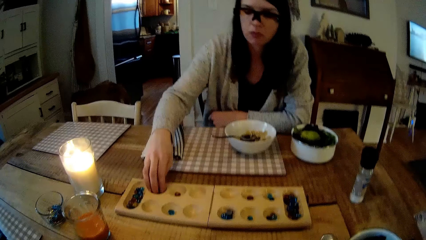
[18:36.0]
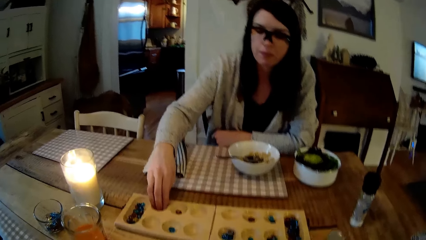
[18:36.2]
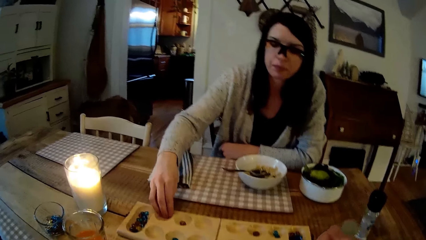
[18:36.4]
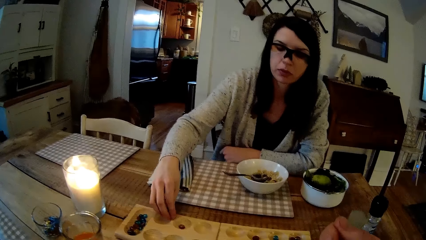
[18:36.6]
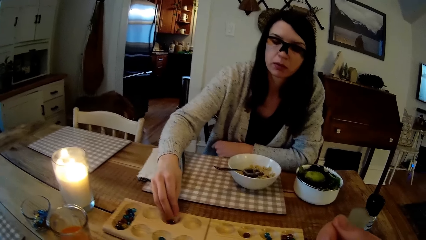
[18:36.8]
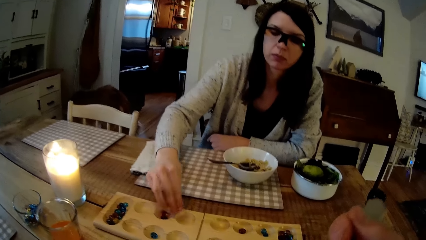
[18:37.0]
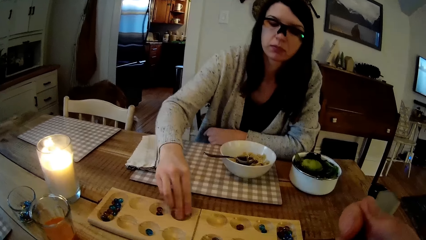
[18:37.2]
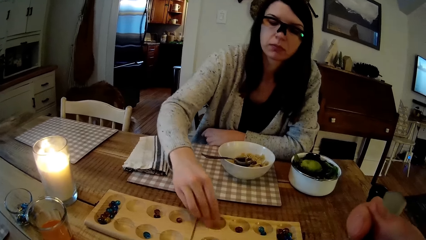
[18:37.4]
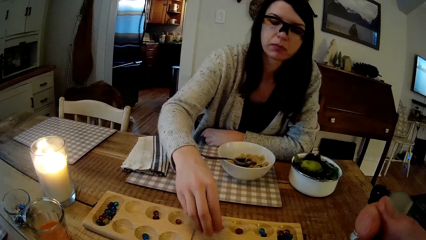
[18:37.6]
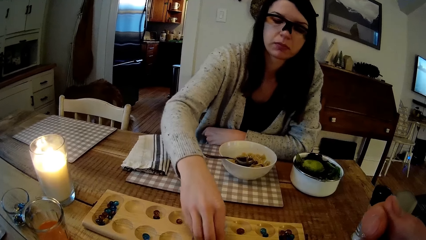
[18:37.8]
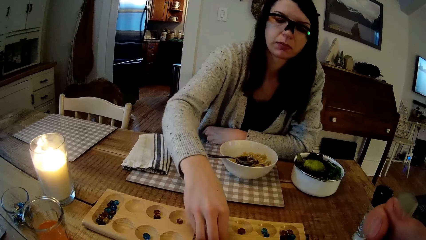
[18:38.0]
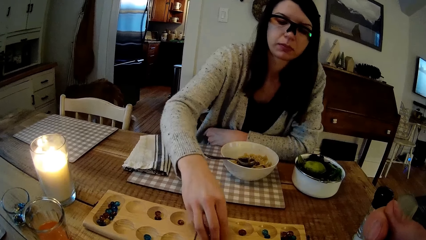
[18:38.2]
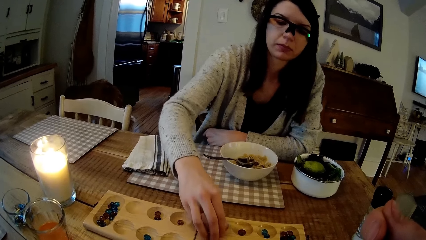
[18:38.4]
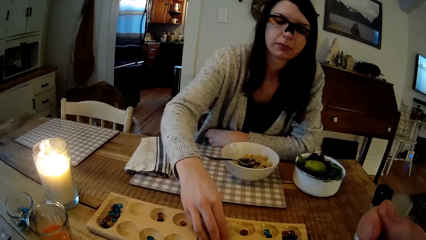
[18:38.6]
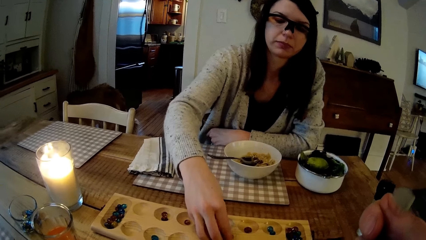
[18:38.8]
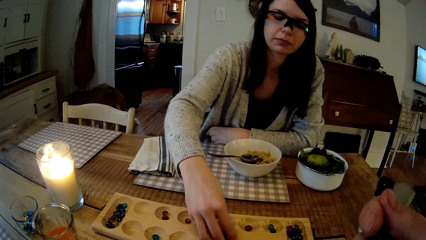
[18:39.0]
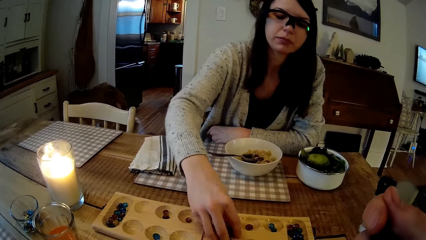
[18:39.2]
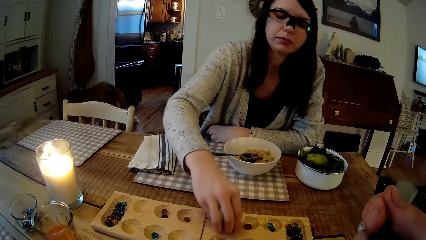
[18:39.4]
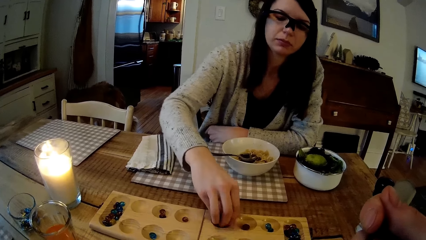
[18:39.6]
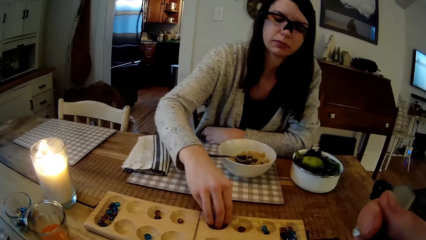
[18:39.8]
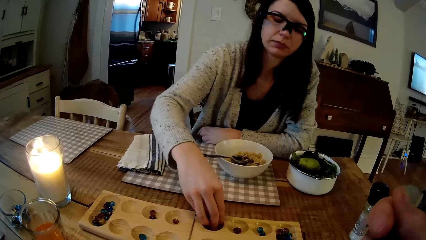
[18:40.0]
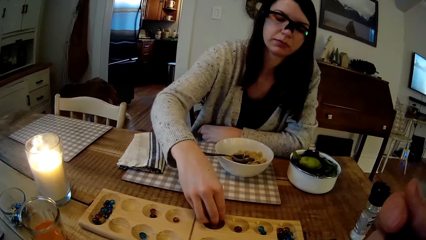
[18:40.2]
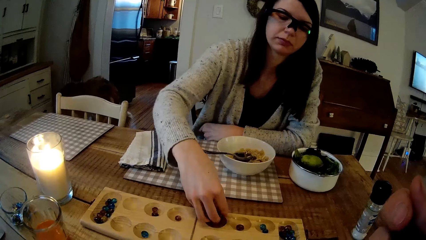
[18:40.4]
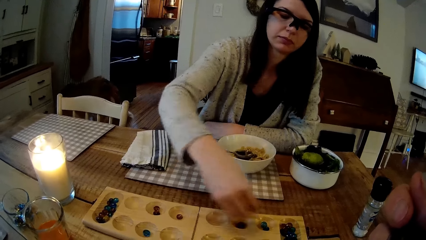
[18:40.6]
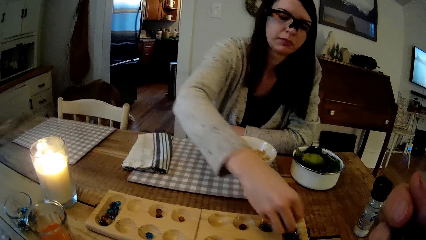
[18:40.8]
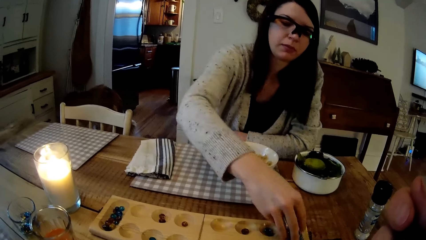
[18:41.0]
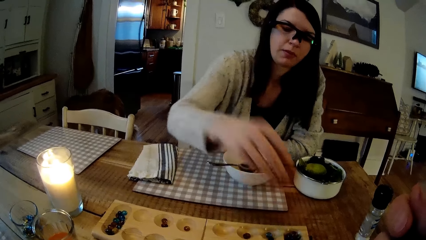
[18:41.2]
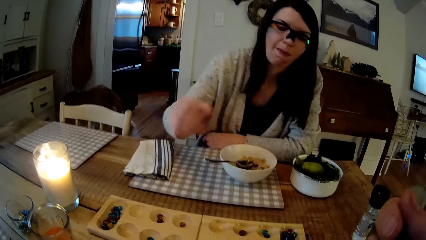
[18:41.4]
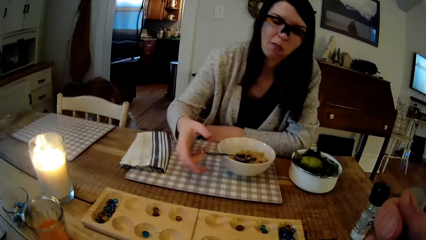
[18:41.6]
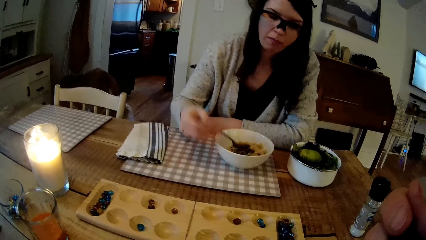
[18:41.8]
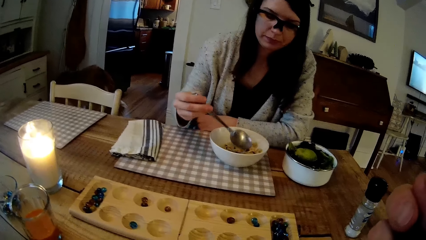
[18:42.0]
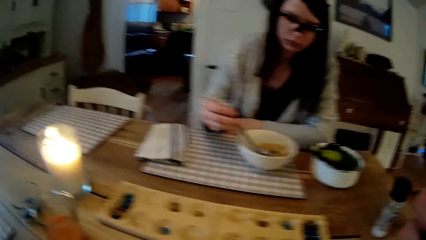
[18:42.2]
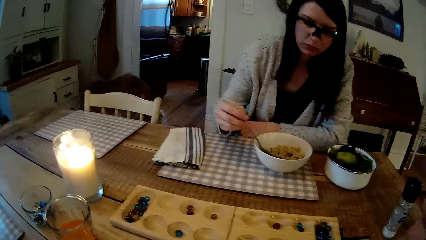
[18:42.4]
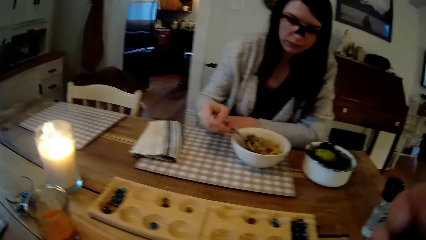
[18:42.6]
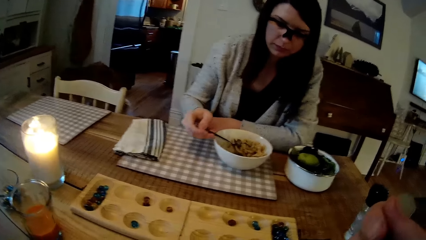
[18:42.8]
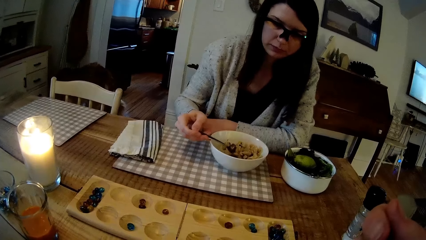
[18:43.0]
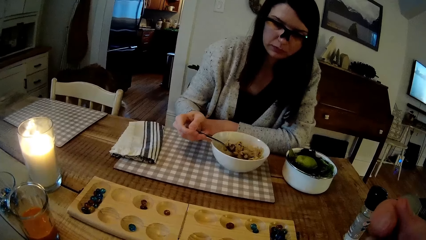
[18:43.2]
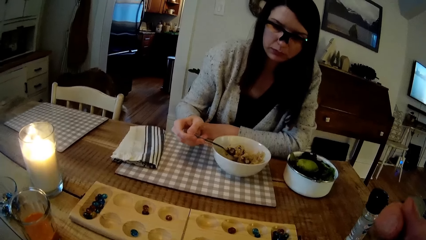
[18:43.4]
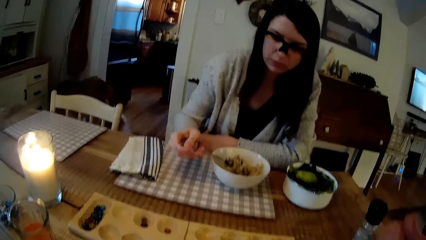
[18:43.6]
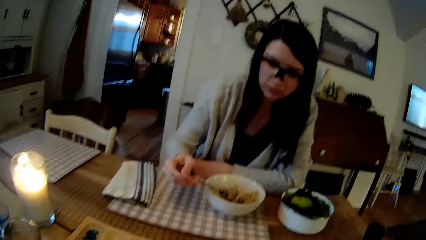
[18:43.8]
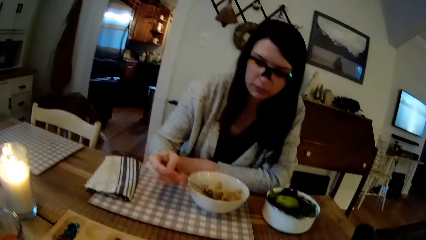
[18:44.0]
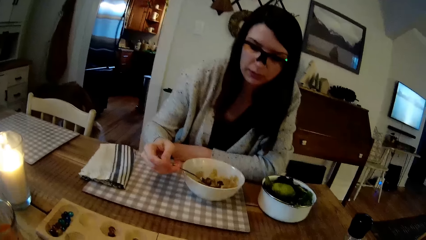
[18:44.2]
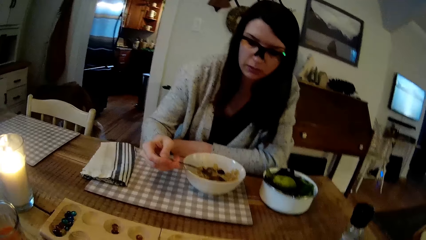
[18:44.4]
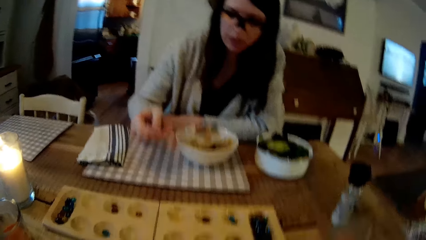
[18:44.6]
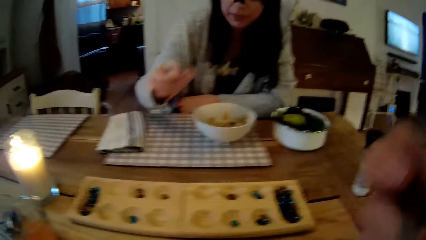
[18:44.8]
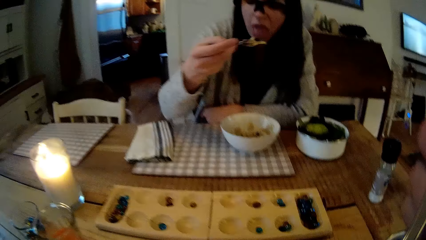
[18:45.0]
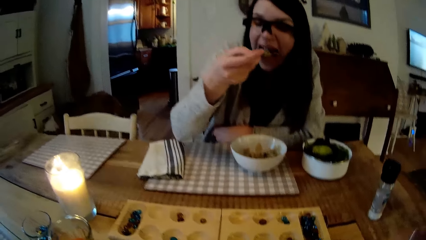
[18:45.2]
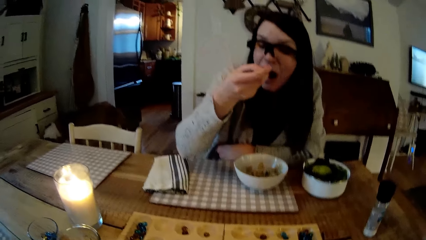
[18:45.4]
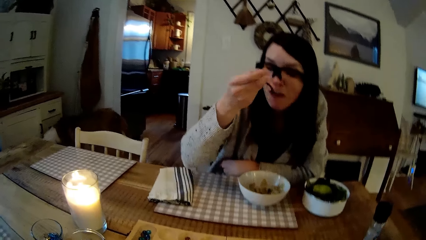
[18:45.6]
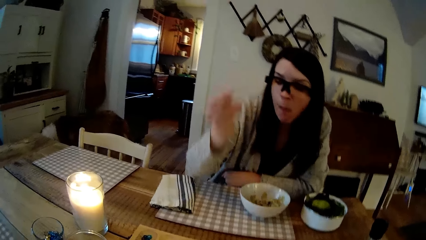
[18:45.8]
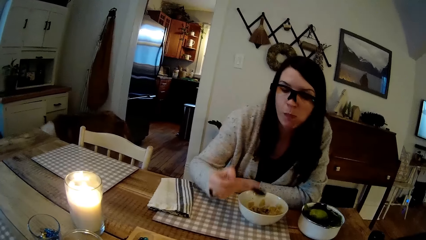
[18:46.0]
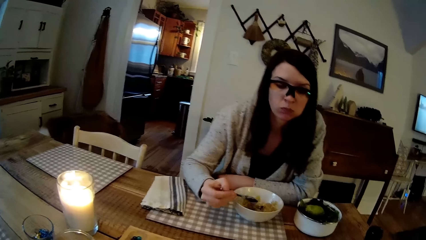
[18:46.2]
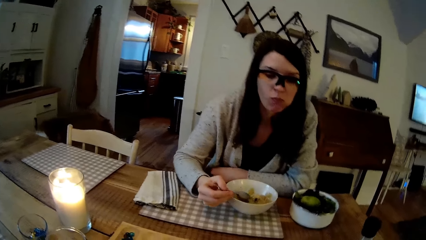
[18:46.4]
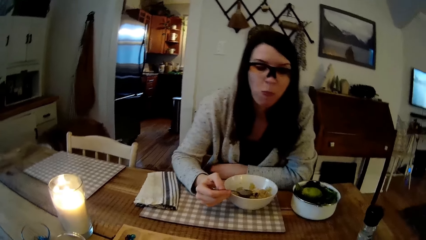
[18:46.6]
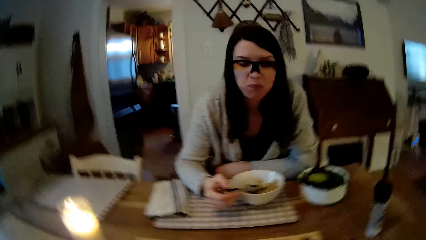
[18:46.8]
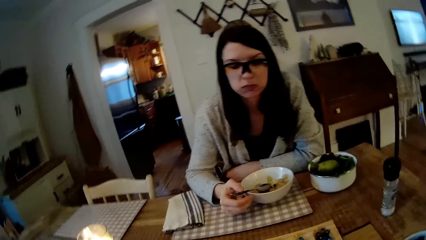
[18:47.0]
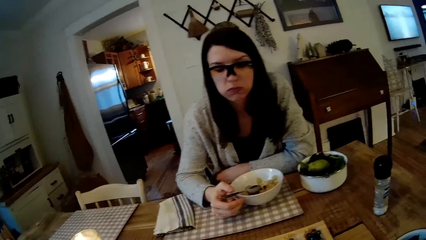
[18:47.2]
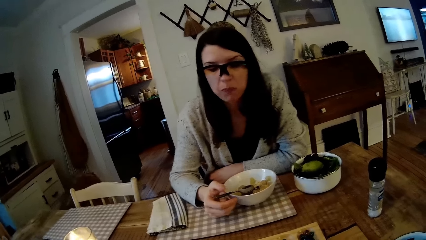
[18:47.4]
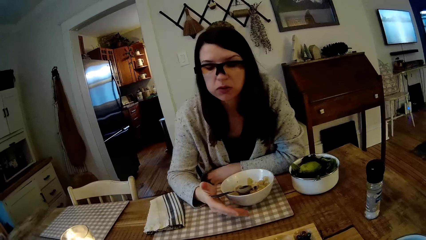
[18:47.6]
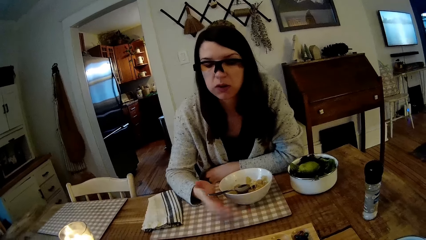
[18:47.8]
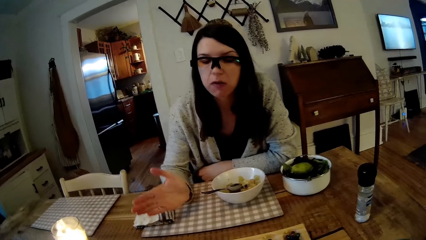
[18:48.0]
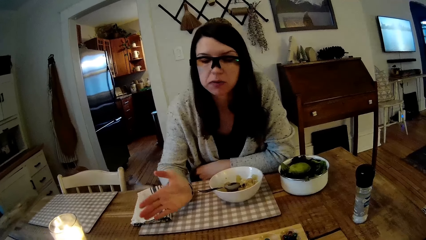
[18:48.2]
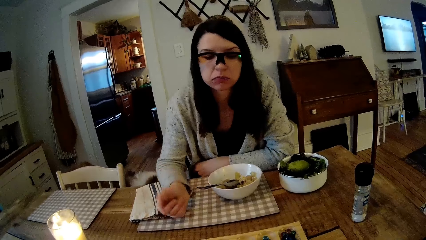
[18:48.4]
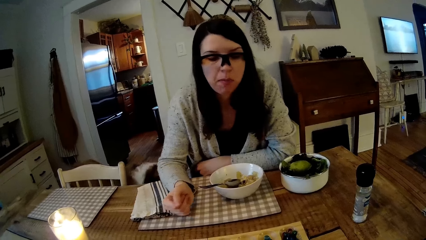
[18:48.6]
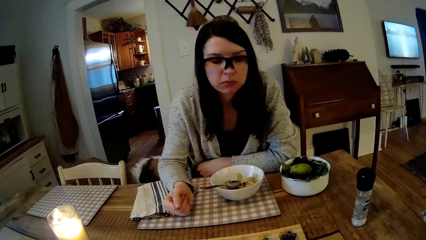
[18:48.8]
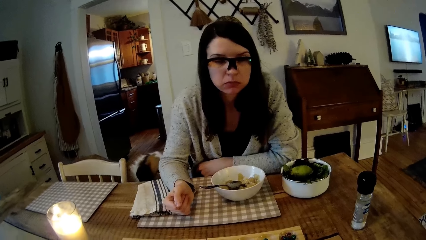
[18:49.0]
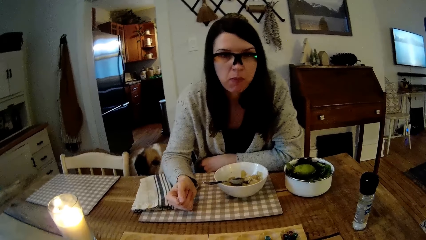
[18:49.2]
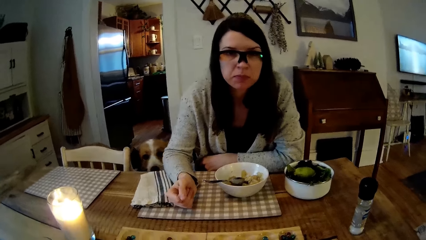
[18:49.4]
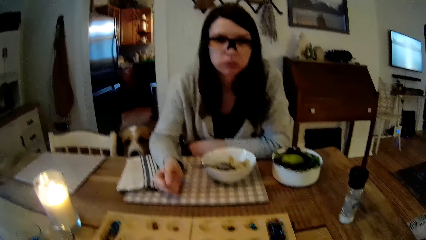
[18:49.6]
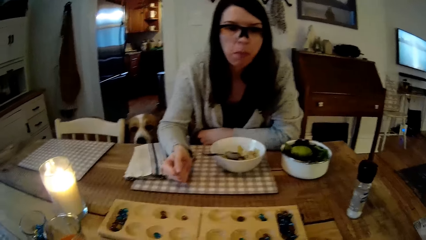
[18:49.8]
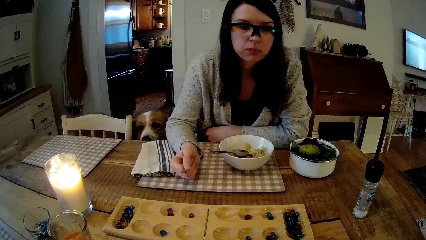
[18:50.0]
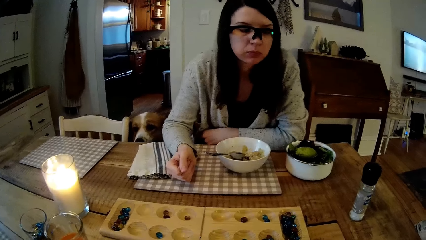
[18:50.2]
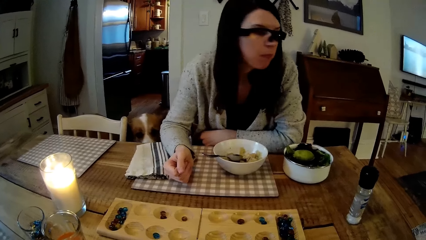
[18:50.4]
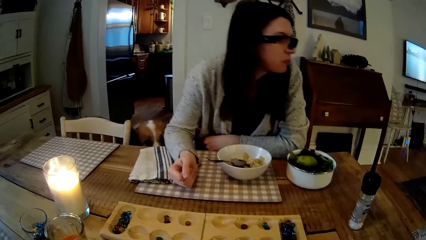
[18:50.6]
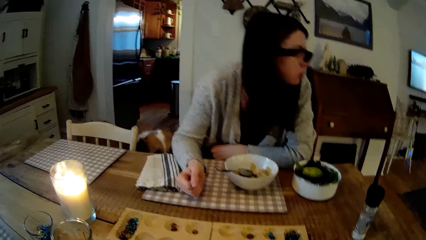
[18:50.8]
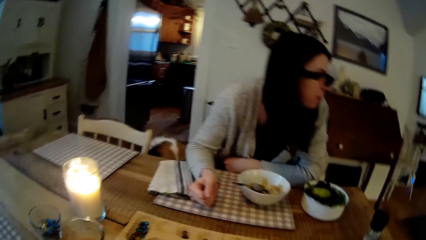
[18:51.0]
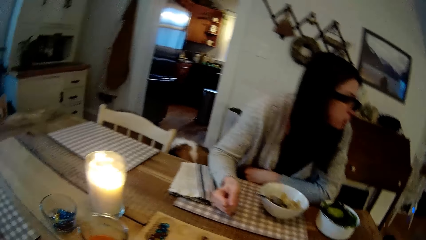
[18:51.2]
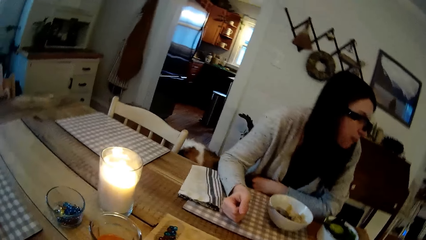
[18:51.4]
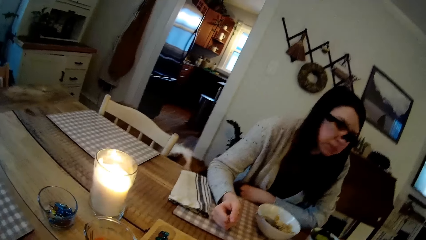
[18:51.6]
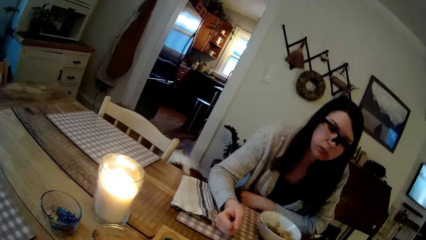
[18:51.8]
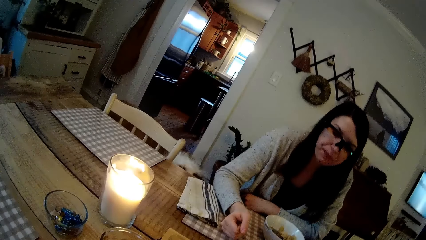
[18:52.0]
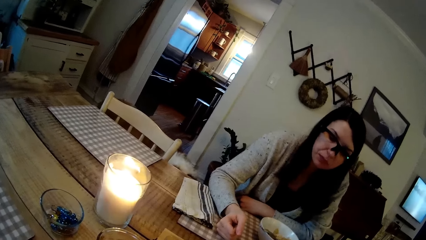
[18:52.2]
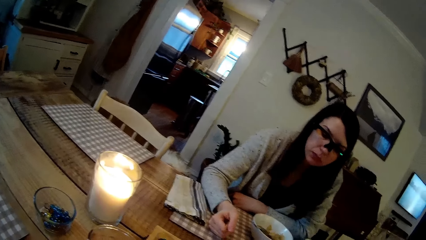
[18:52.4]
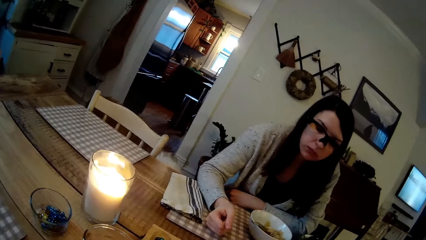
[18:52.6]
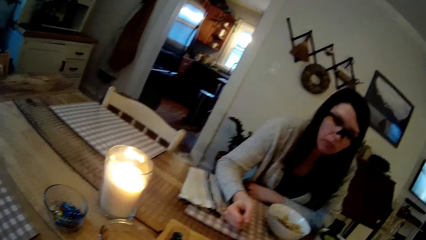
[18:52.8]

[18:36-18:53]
The woman plays mancala on the dining table with her right hand. The woman eats cereal from a ceramic plate on the dining table with a spoon in her right hand. The woman drops the spoon on the ceramic plate with her right hand. The camera wearer plays the board game.
